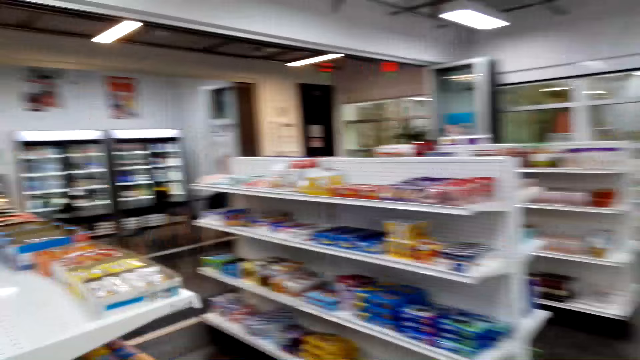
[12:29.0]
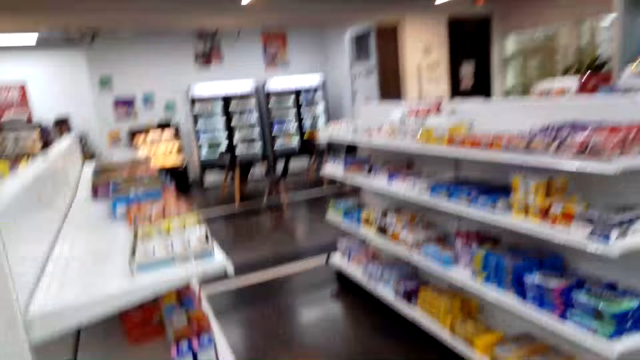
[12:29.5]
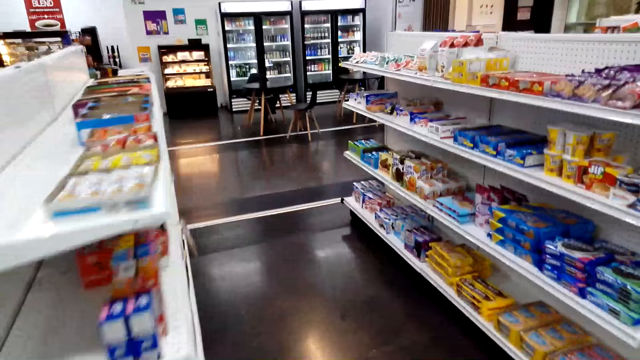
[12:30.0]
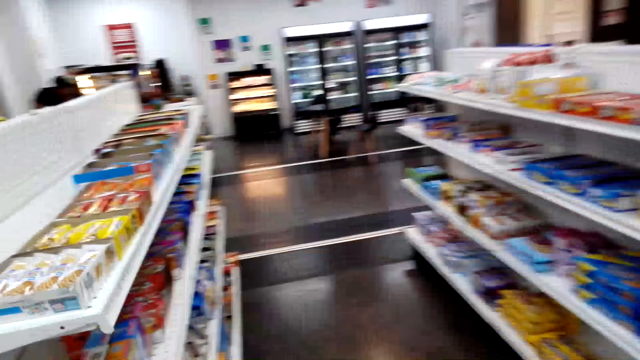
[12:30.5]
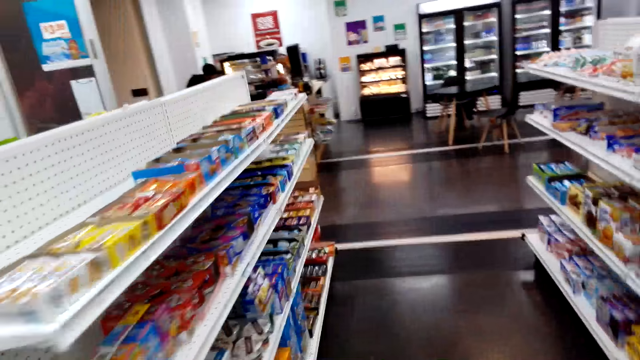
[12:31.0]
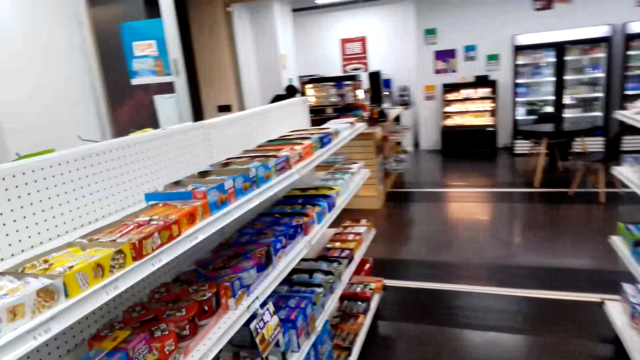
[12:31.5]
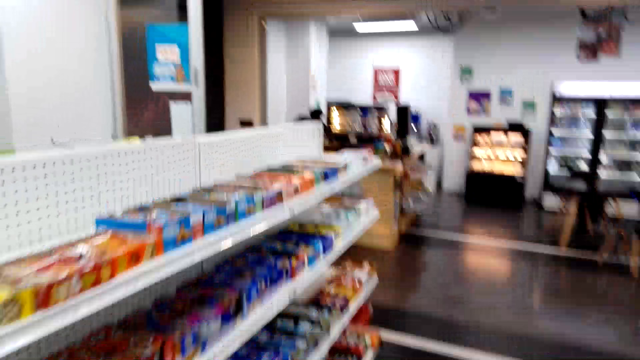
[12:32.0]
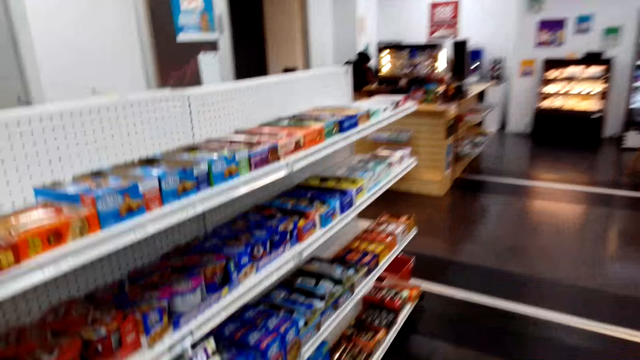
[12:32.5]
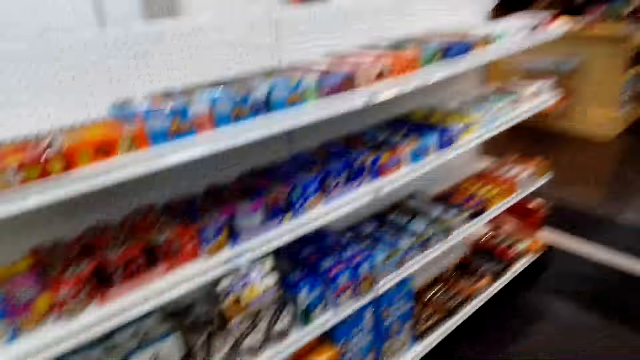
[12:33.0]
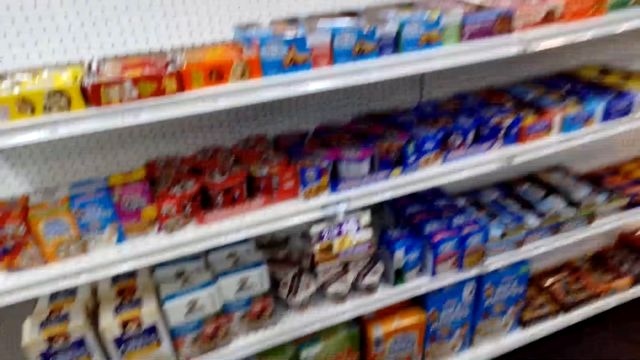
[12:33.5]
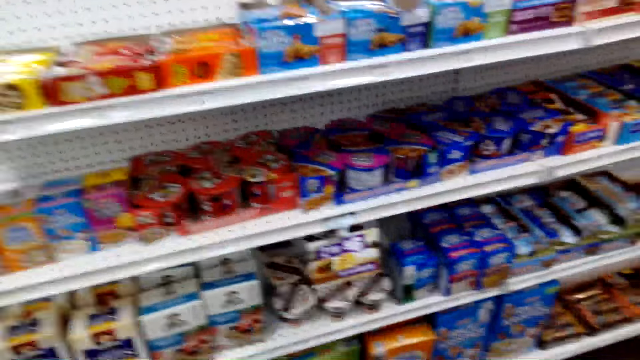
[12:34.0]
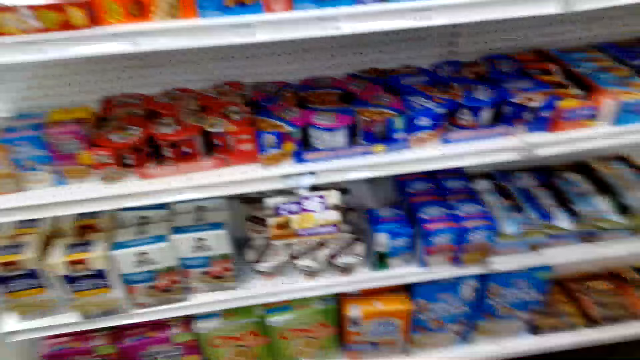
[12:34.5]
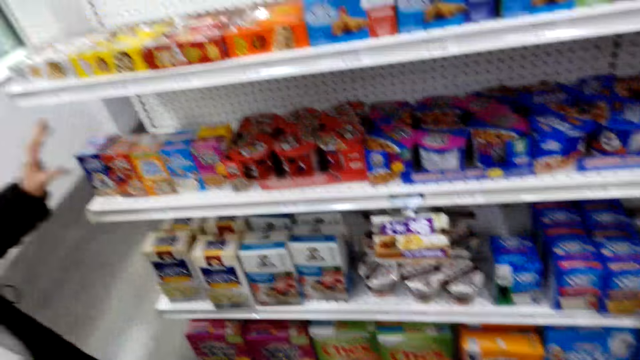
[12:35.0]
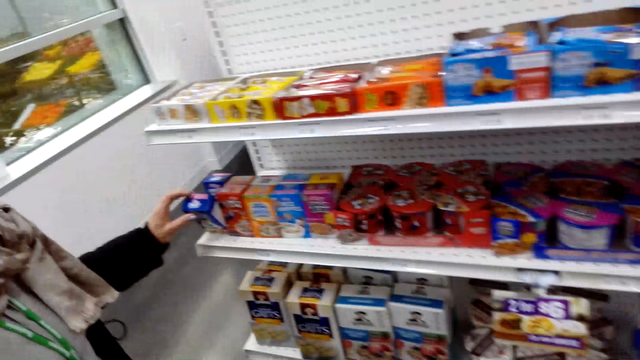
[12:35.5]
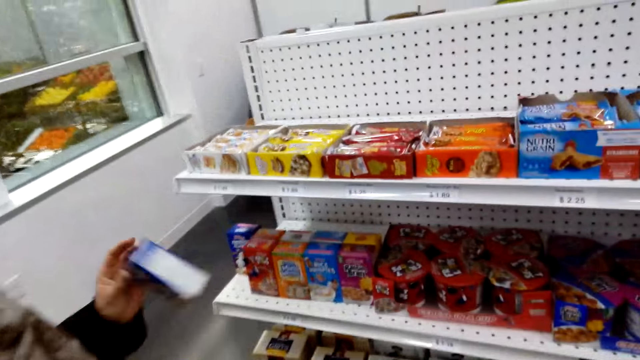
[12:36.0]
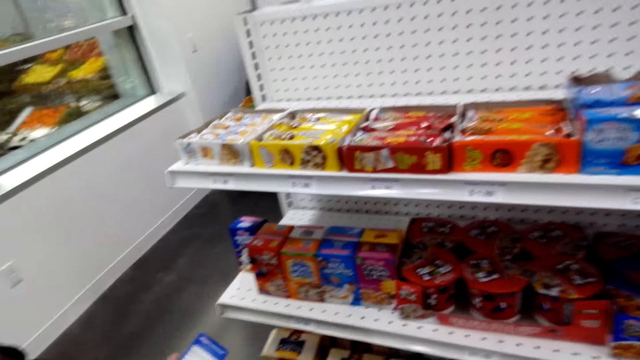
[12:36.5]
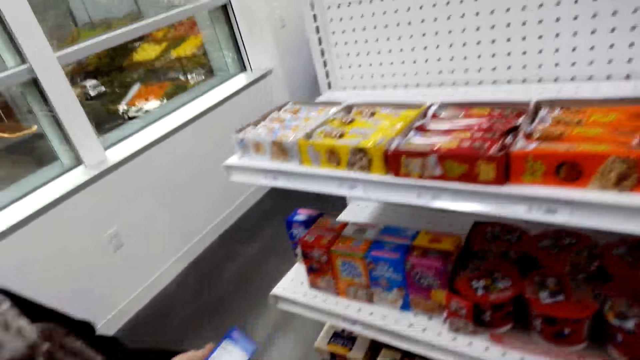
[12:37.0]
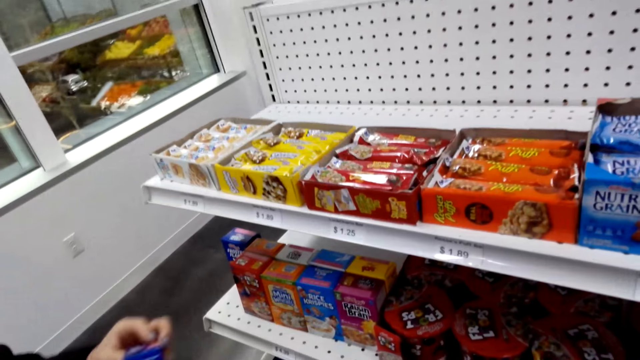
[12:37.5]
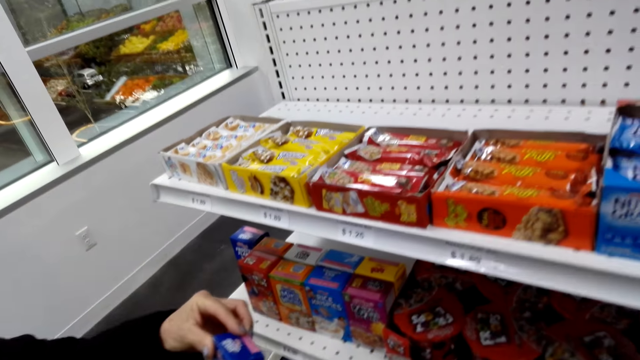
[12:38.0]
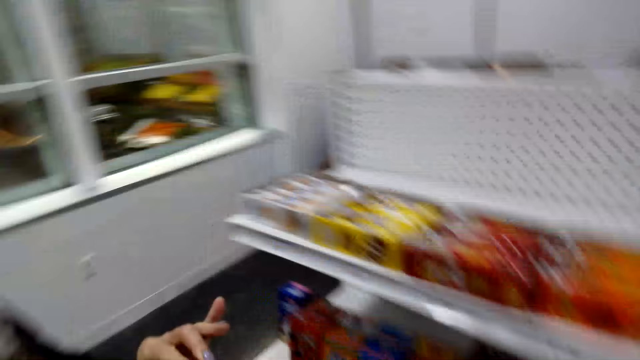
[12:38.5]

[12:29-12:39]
A lady picks a packet of milkshake.

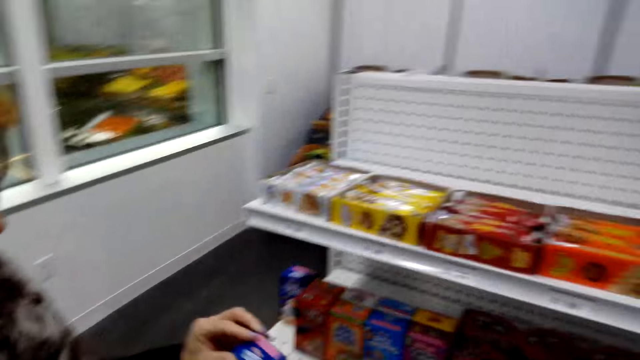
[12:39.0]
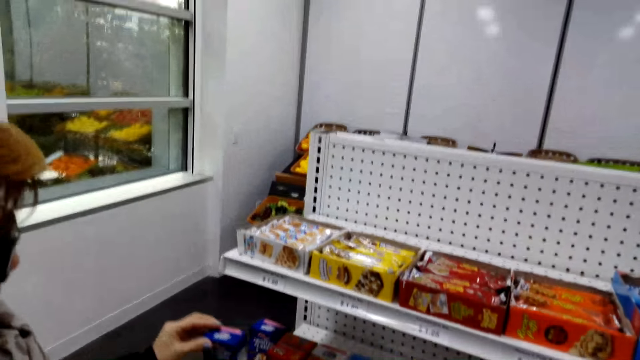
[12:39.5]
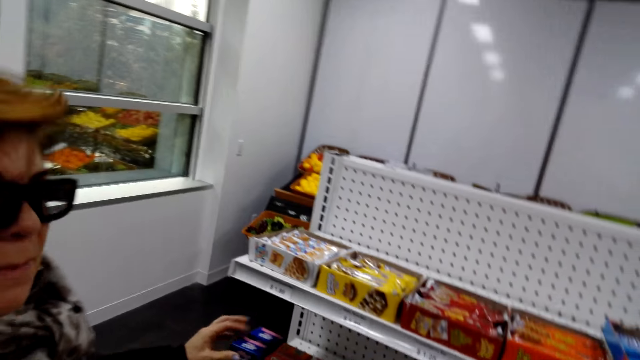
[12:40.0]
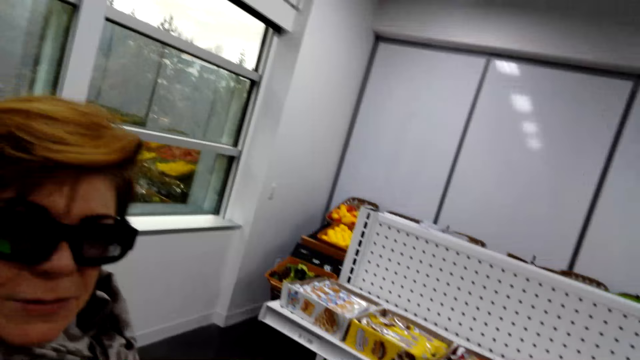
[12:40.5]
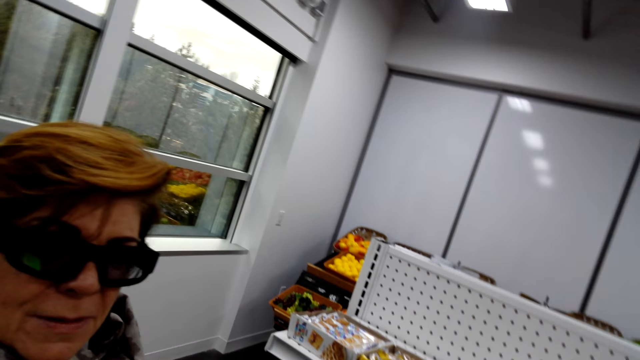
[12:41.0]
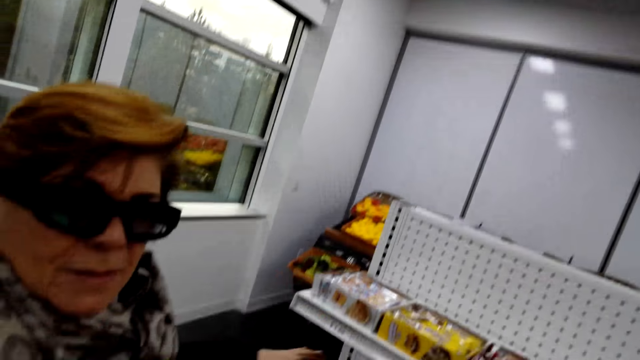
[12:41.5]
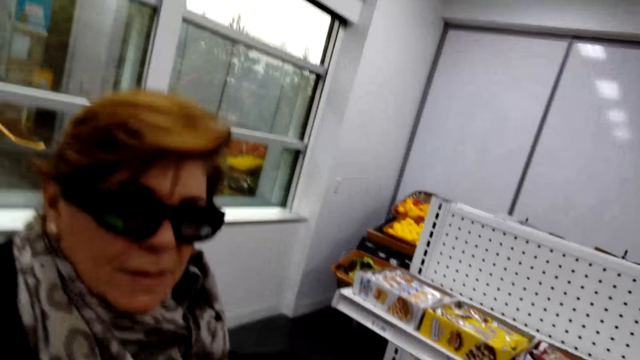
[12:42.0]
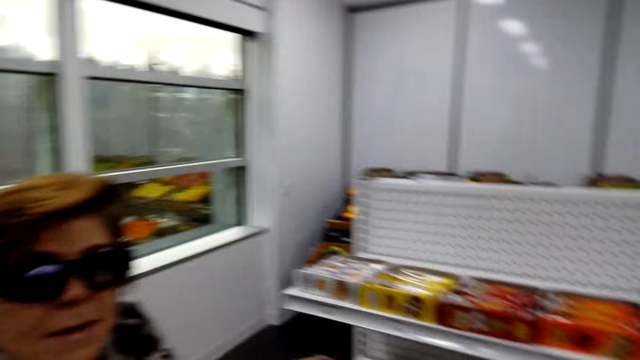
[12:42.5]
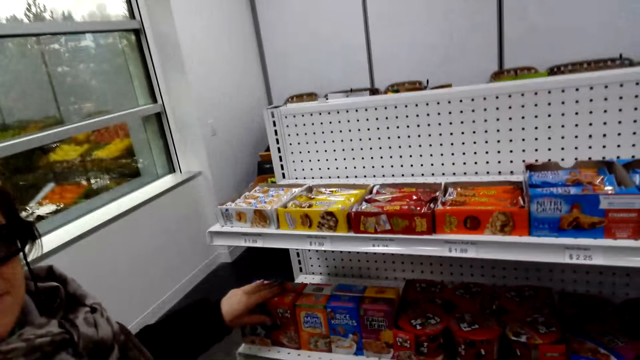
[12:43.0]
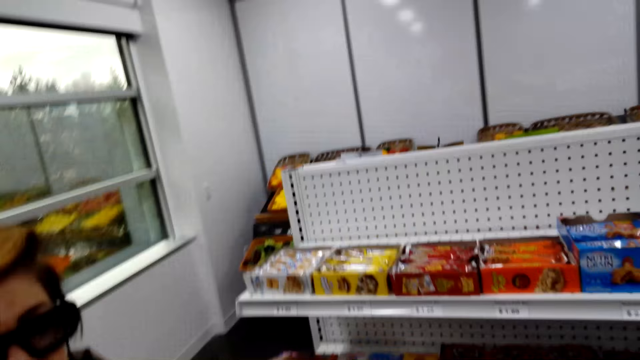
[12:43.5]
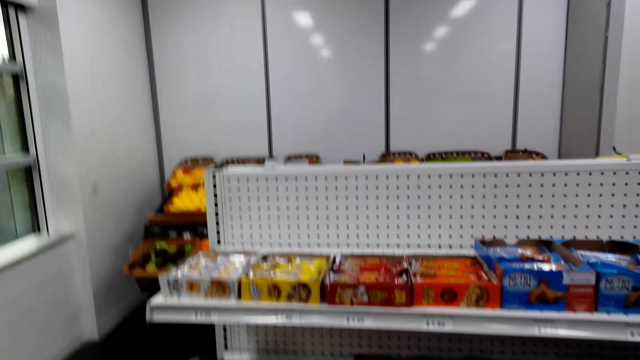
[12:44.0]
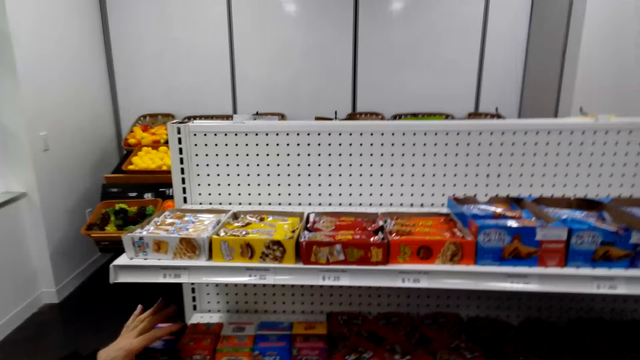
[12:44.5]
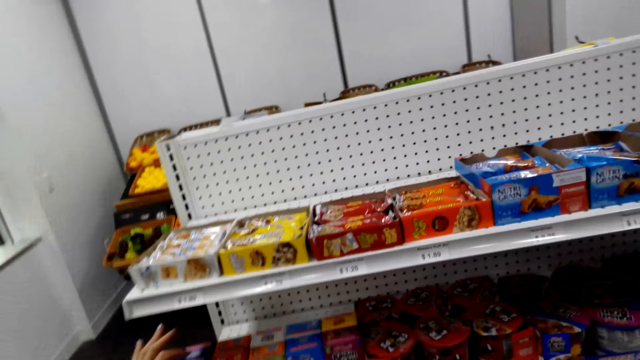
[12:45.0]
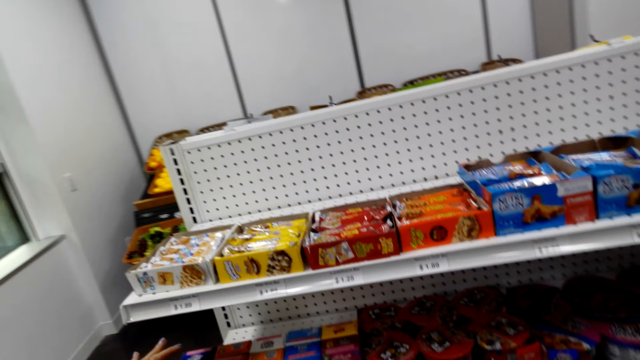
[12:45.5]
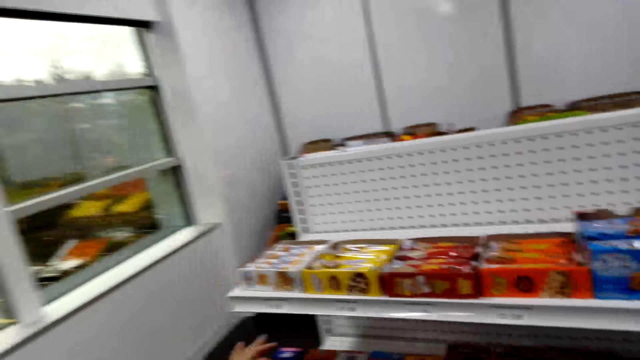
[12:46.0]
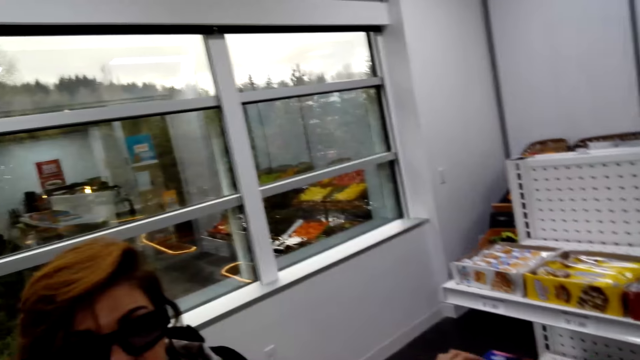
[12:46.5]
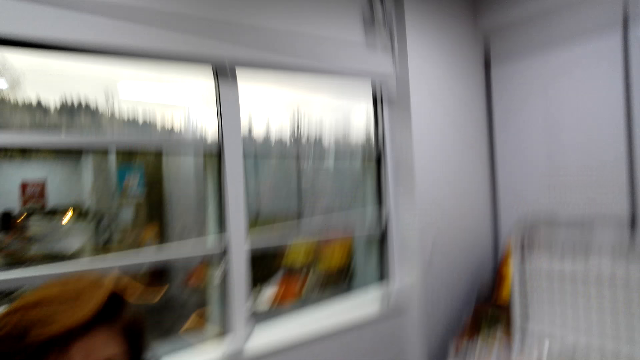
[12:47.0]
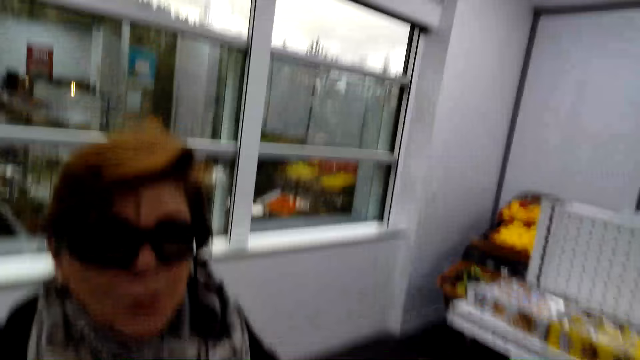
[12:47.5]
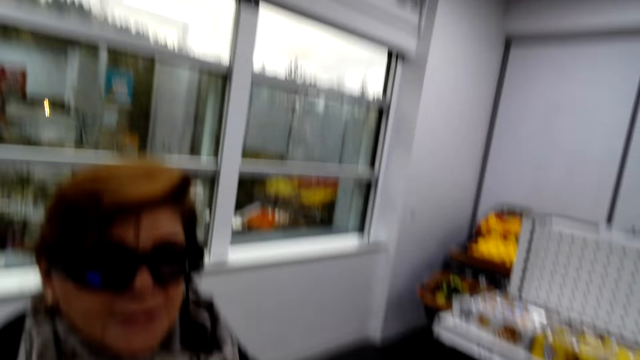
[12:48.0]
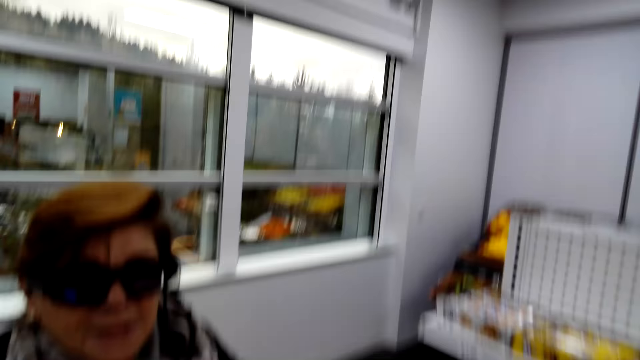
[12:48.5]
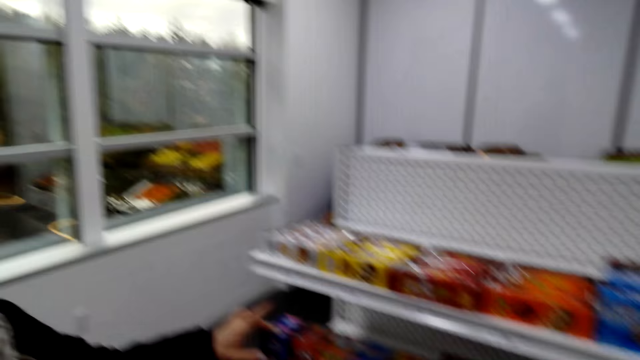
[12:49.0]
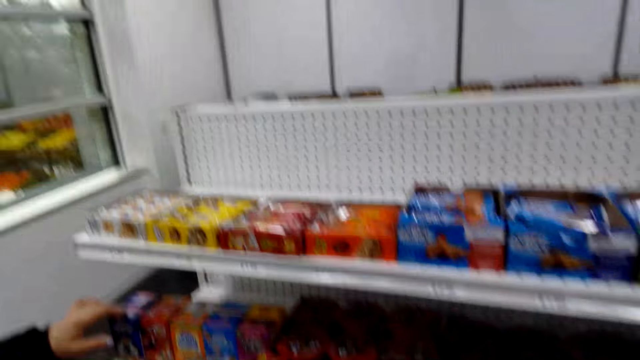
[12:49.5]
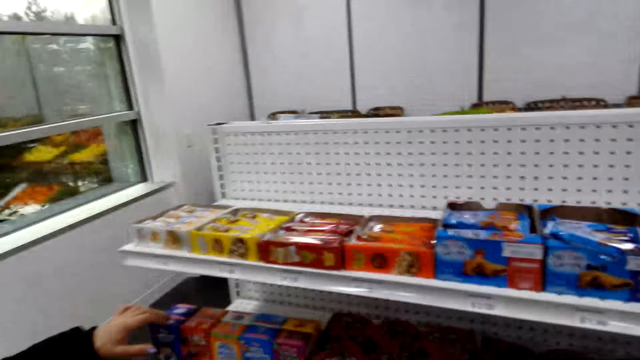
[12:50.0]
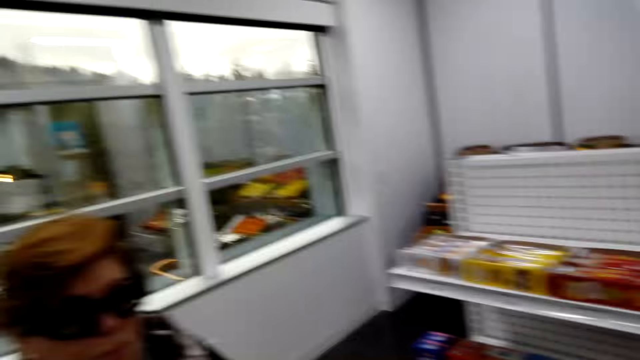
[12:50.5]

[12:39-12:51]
A lady places the milkshake packet on a shelf. The lady talks to the camera wearer. The camera wearer looks around.
